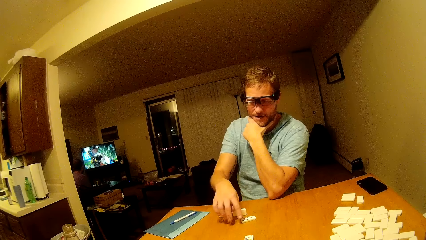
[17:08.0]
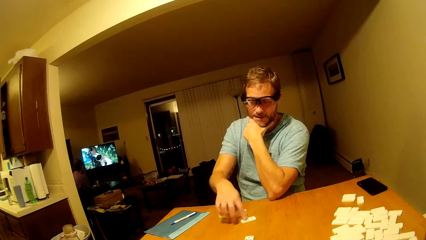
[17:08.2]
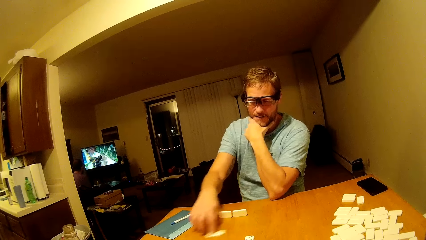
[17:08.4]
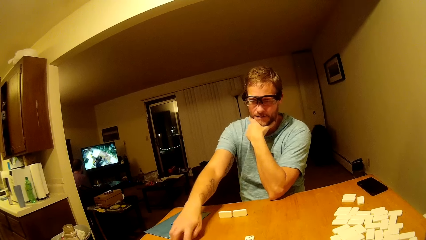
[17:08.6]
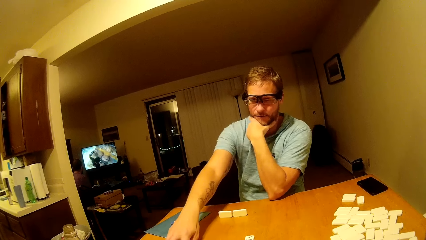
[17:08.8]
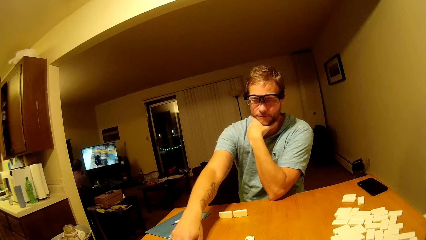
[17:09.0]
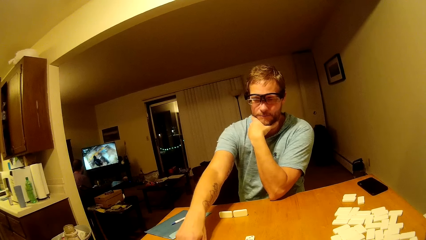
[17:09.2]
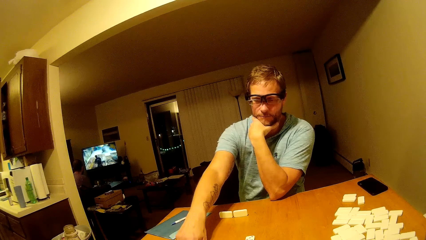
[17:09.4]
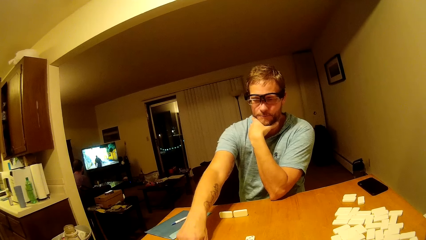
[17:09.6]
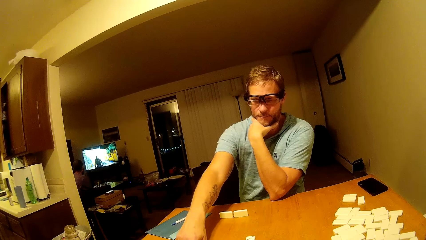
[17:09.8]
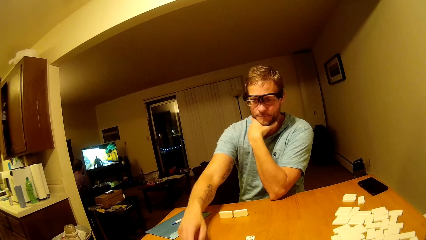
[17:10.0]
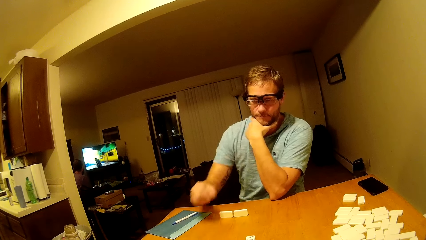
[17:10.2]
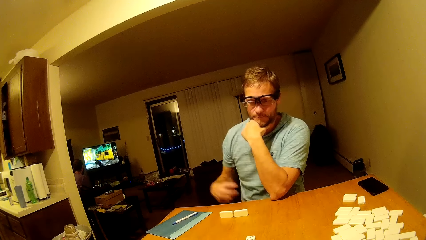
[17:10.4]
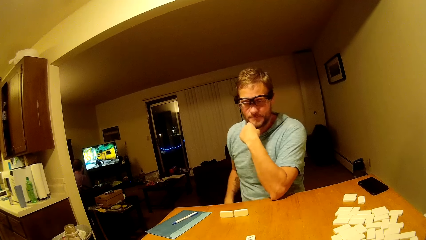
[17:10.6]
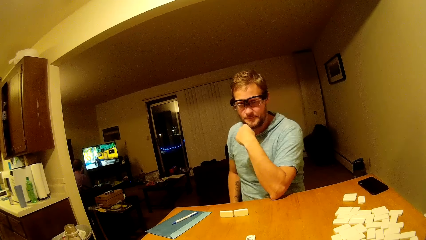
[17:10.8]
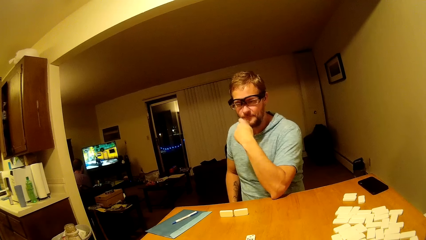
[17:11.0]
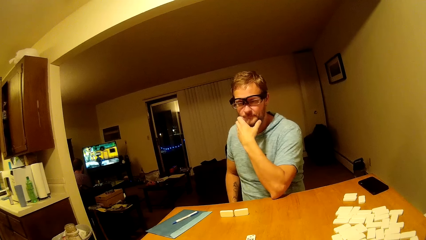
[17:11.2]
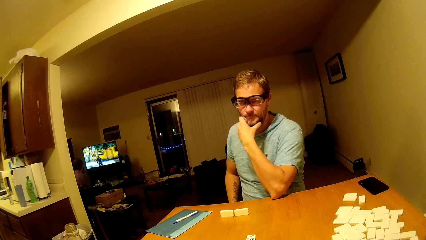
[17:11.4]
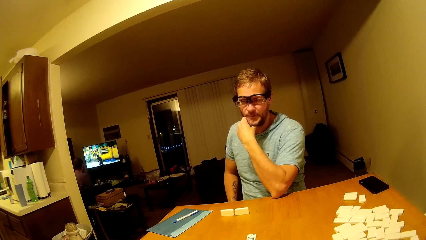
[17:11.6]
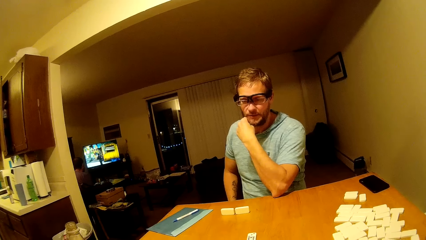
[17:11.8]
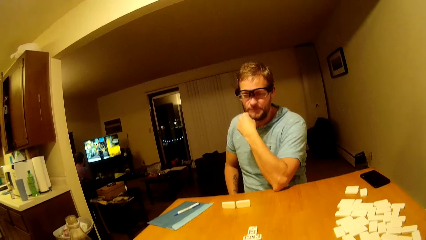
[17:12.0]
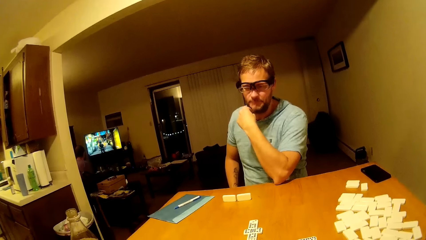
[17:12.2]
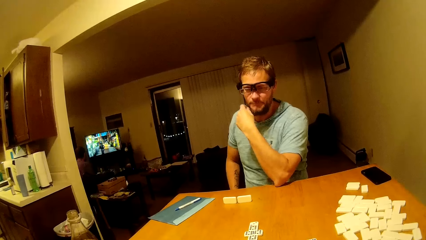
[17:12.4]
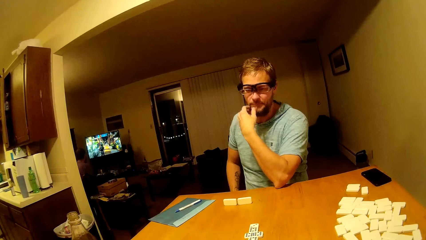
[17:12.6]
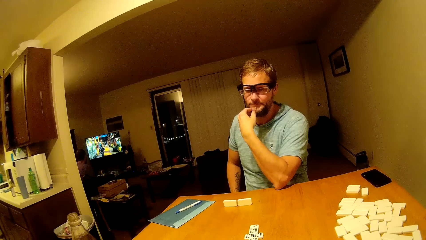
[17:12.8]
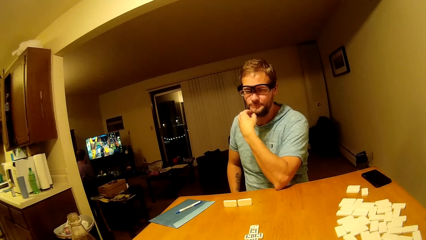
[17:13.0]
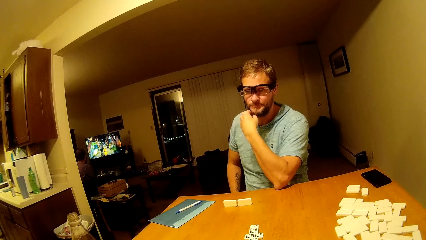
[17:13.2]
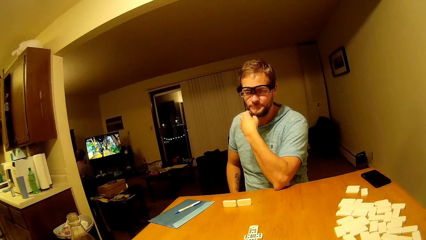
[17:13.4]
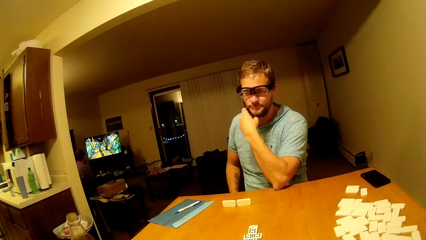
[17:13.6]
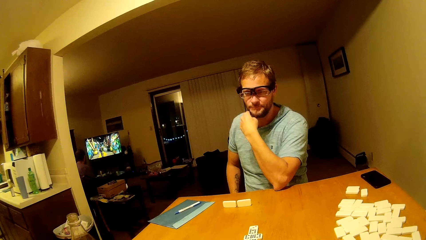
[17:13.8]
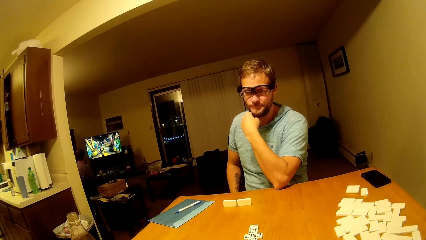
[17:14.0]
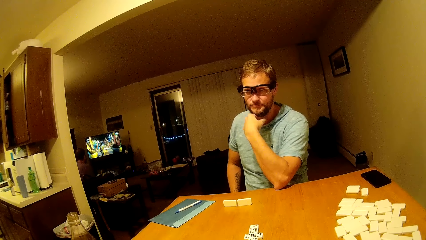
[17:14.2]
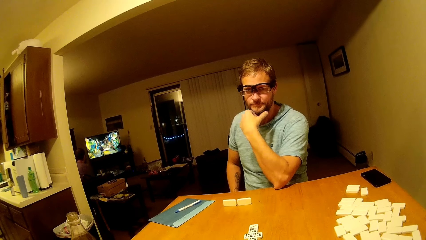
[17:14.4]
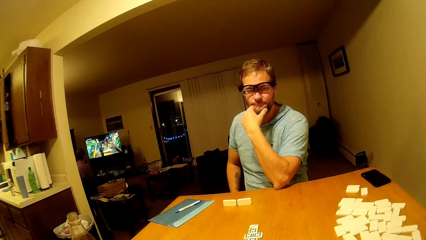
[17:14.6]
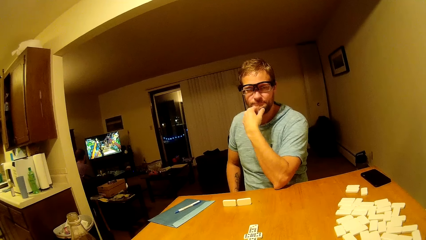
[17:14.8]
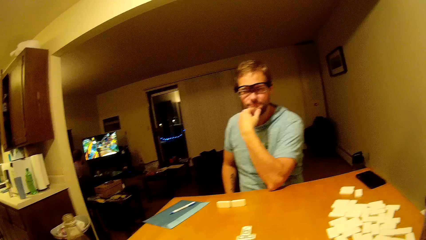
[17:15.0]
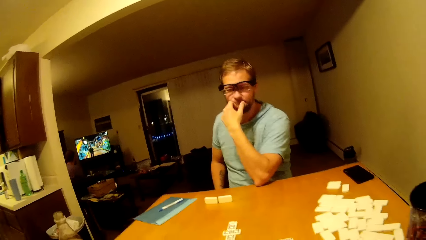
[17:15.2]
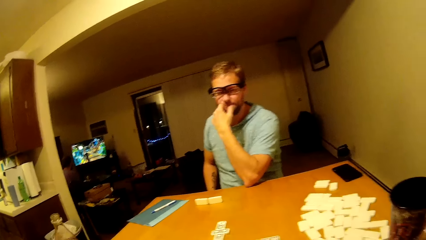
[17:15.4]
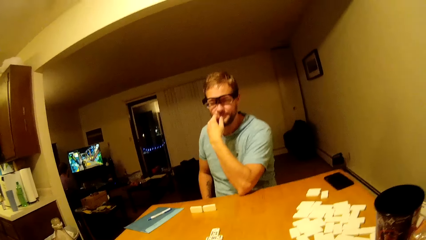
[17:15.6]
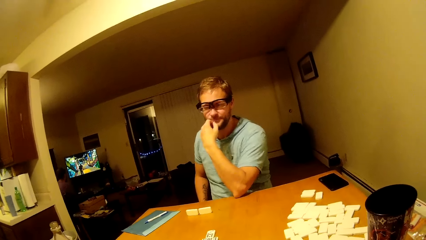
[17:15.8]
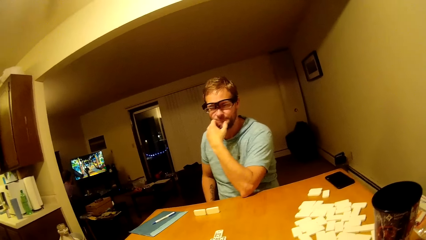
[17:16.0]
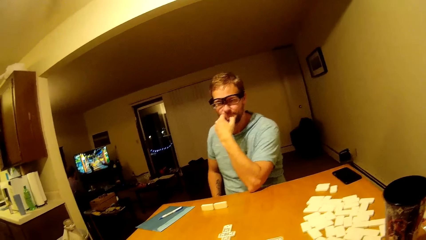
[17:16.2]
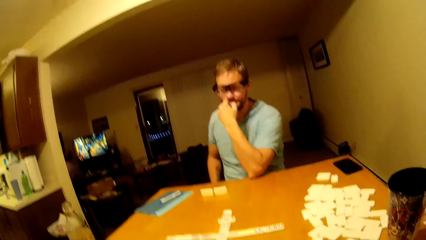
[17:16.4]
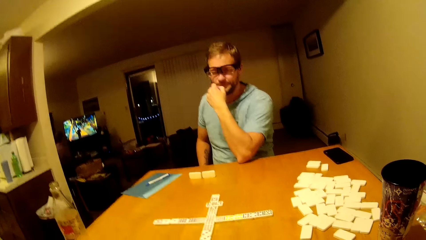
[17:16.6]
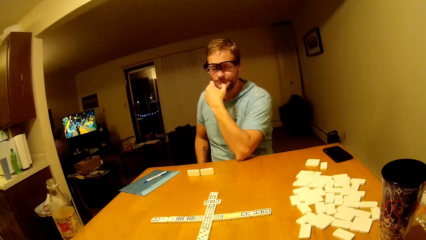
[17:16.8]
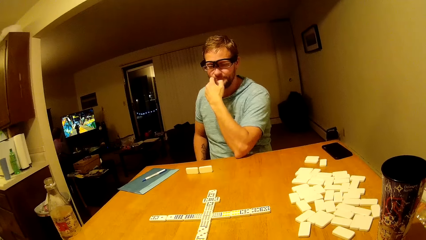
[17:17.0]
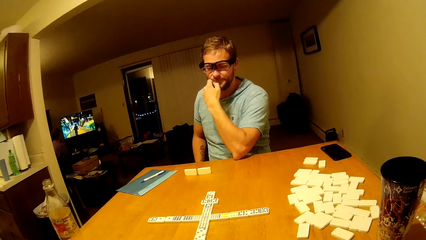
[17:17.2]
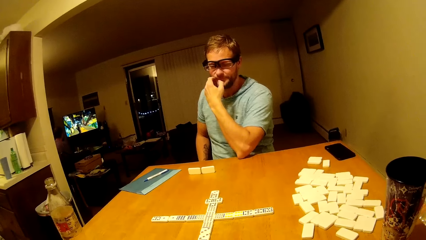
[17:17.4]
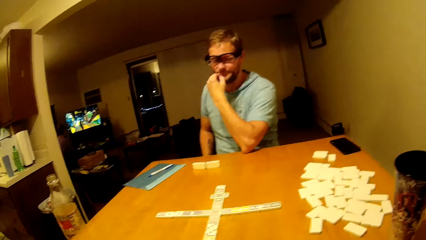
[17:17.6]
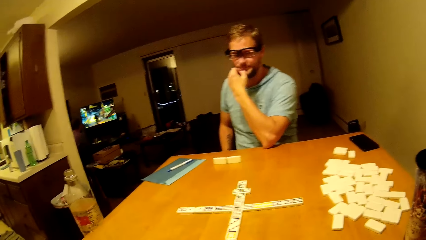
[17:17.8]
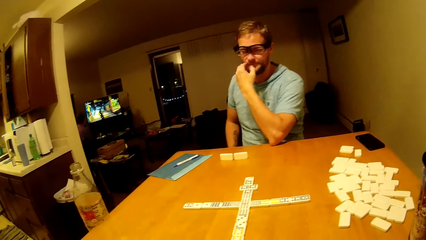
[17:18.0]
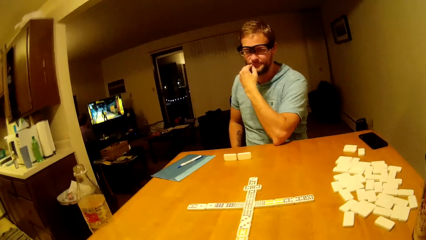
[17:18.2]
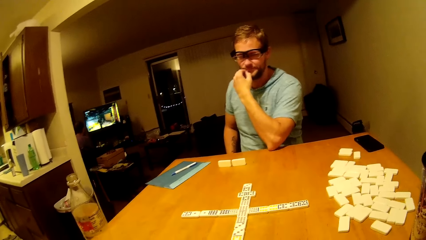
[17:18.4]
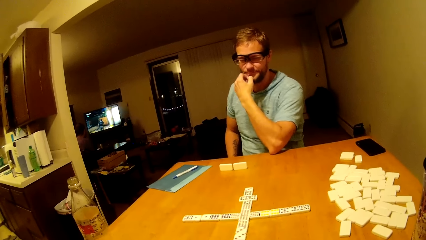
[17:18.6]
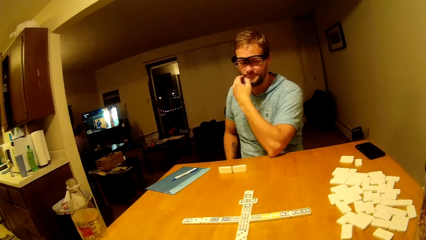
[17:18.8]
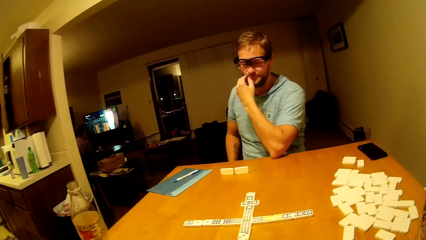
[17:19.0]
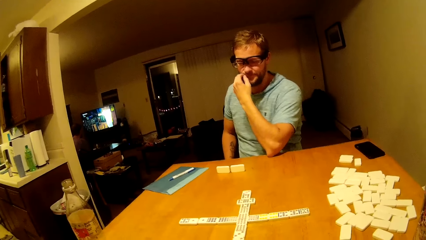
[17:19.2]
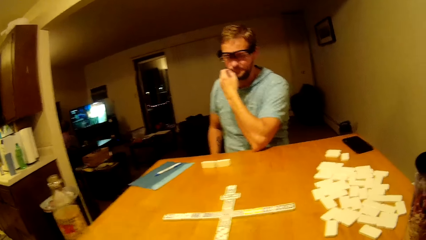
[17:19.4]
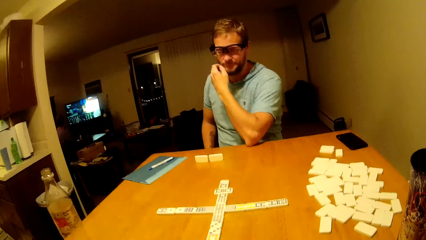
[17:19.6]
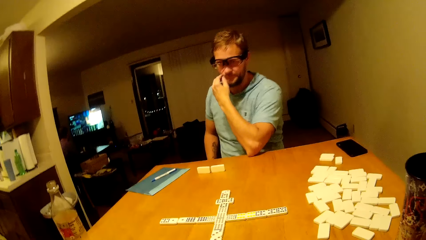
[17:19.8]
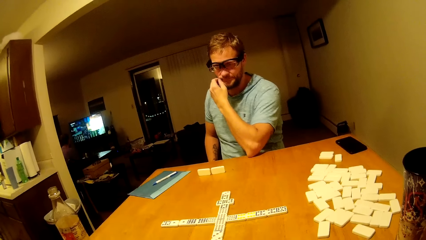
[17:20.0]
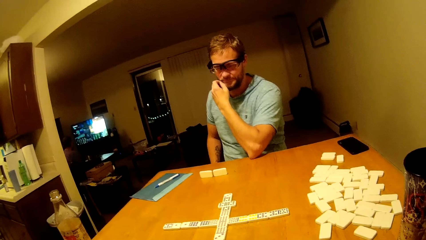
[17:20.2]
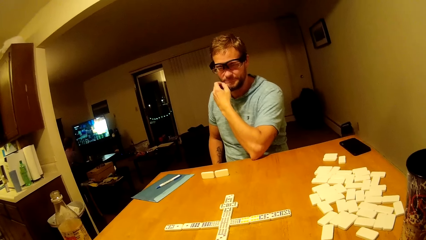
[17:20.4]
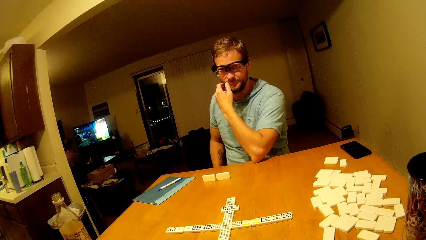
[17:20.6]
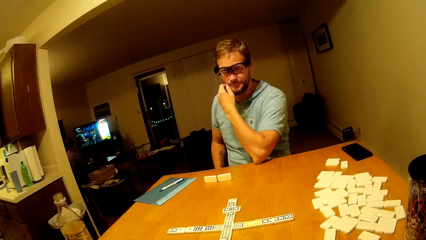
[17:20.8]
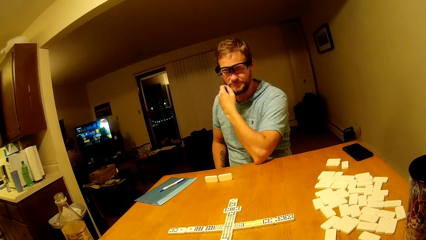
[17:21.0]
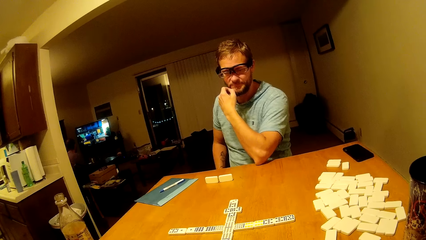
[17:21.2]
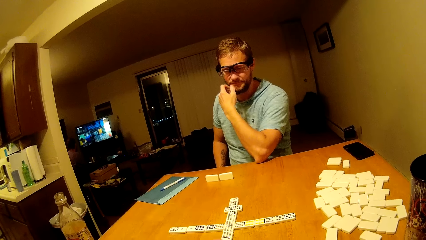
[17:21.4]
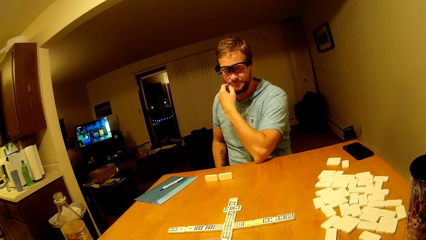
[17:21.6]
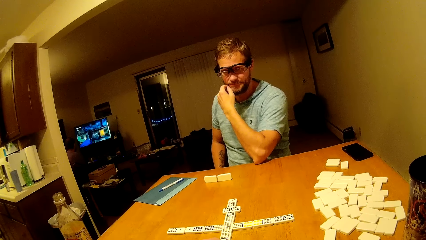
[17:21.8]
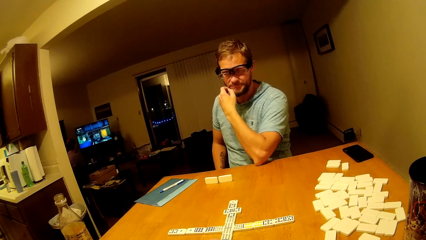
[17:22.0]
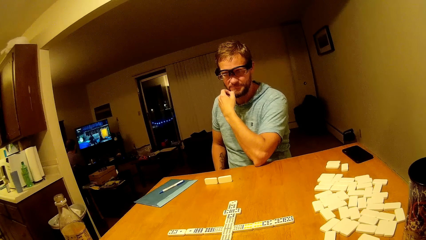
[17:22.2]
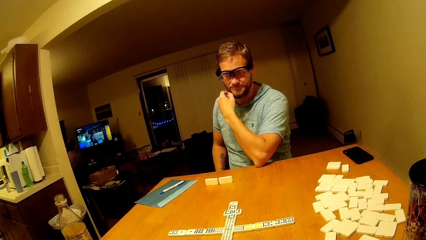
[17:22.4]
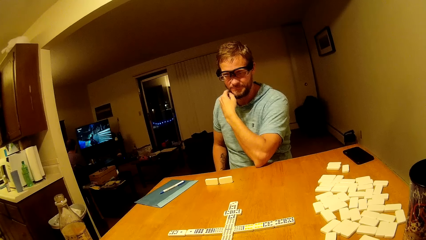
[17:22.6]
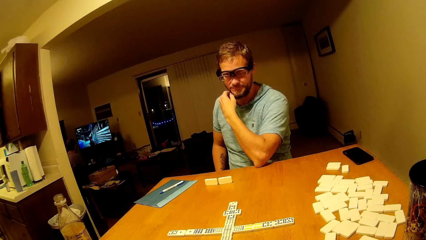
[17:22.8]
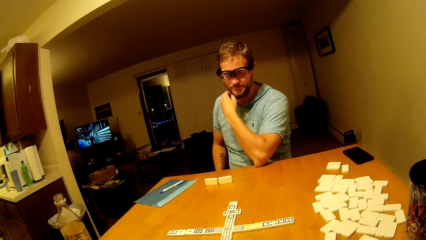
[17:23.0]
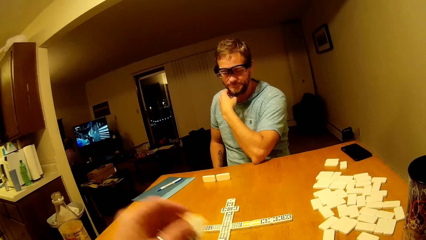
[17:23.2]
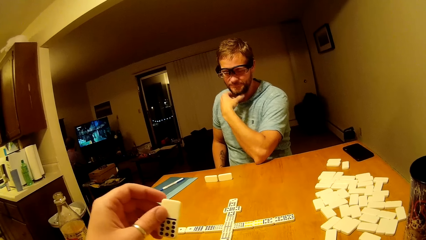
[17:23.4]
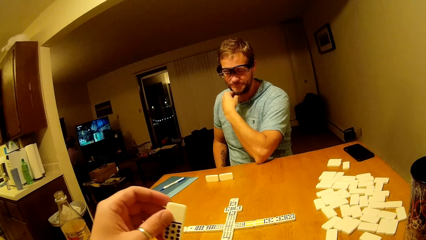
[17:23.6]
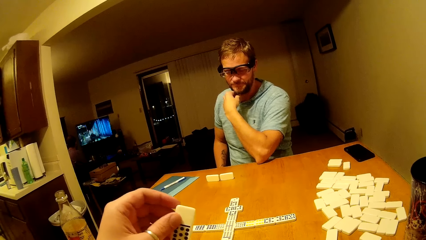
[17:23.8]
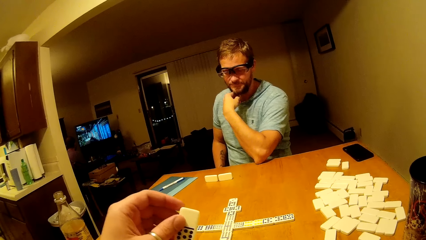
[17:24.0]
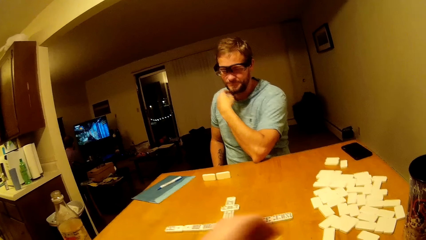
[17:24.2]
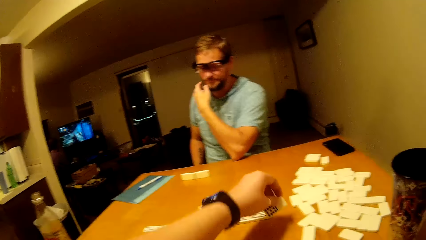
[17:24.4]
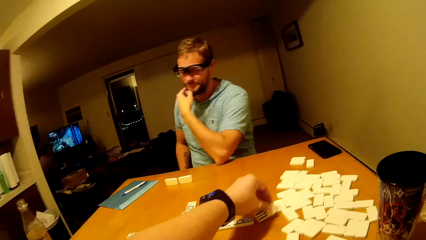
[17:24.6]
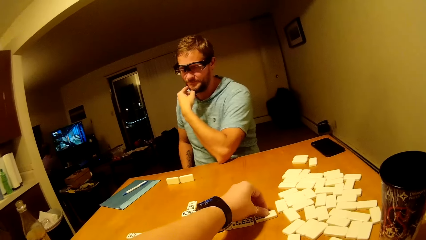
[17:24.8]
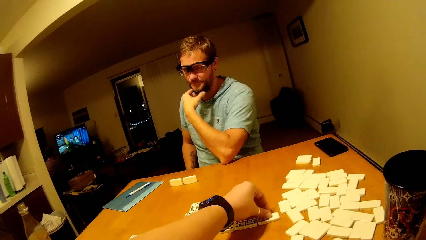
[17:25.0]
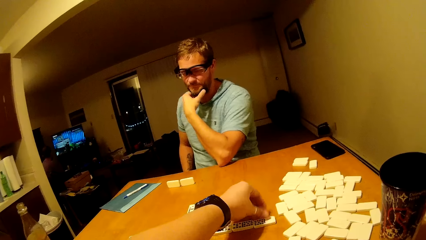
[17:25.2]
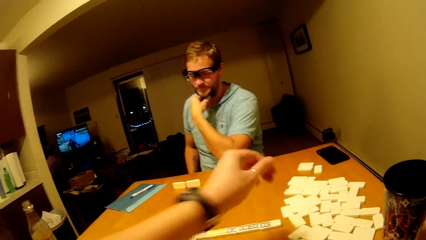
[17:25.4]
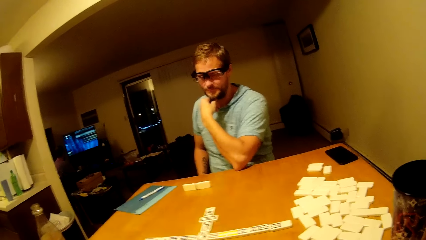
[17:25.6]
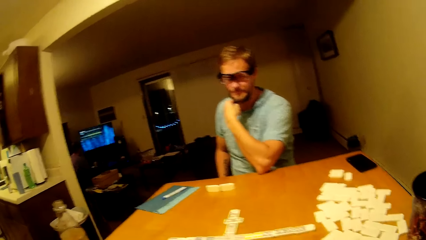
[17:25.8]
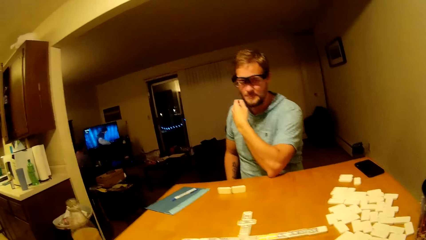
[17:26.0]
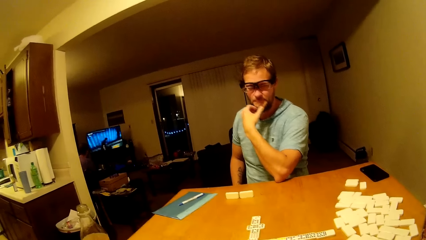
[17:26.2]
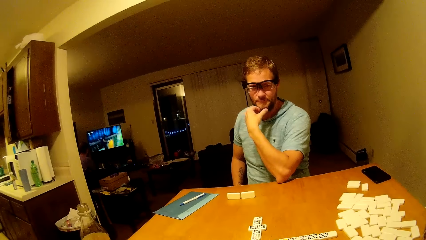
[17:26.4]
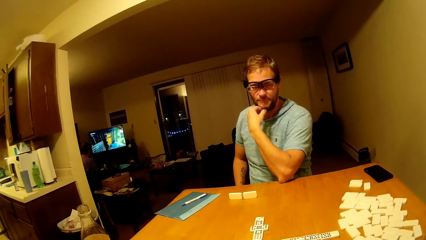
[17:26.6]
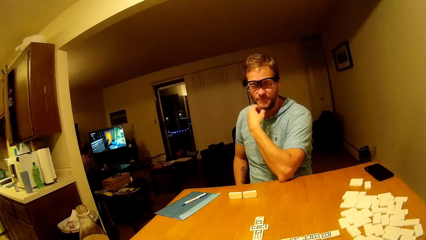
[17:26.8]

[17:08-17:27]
A man plays mahjong. The man slides a dice on the table. The camera wearer plays mahjong. They place a dice on the table.
